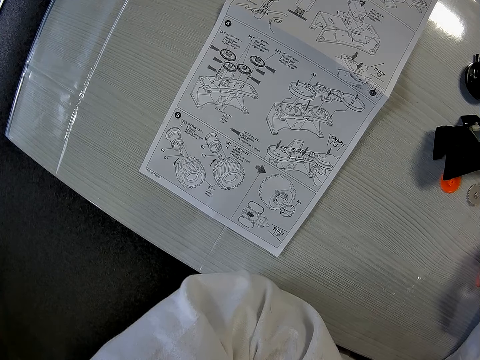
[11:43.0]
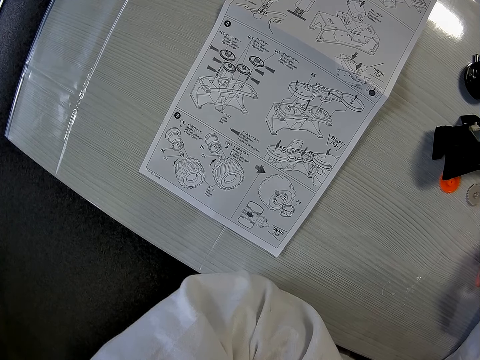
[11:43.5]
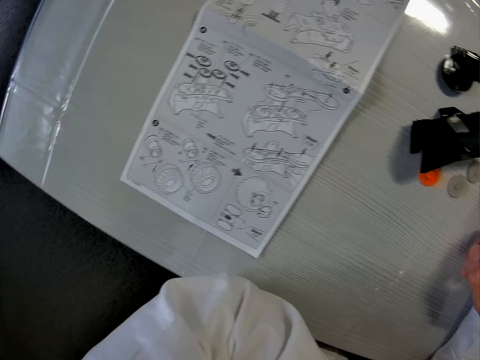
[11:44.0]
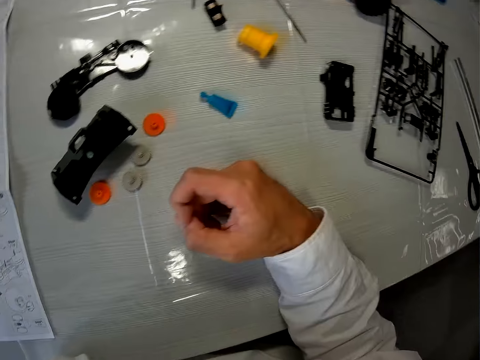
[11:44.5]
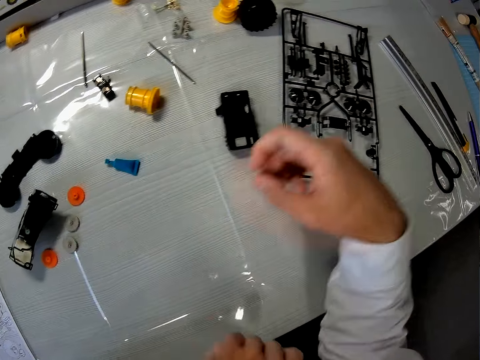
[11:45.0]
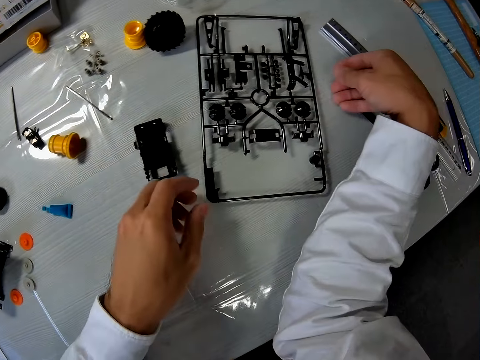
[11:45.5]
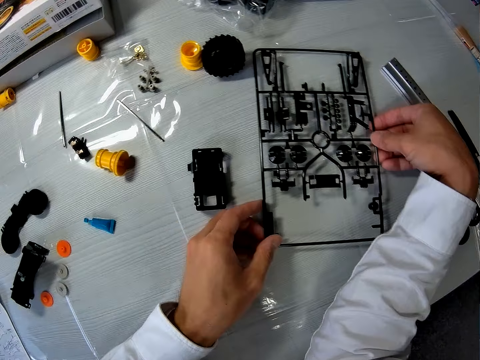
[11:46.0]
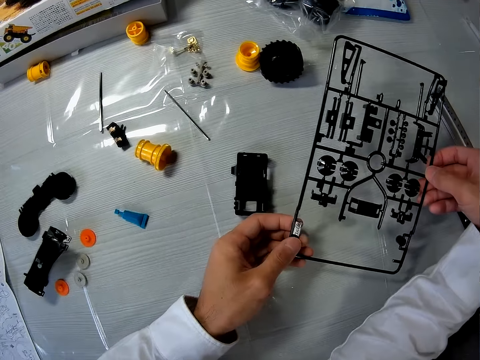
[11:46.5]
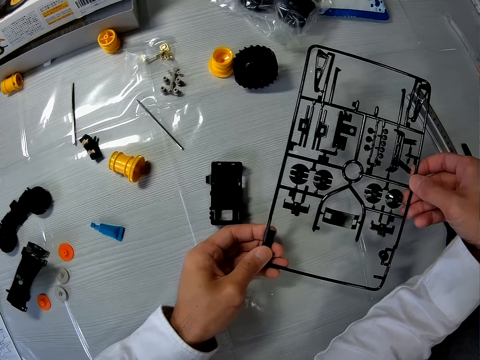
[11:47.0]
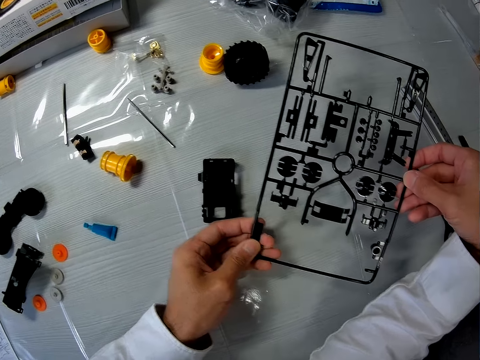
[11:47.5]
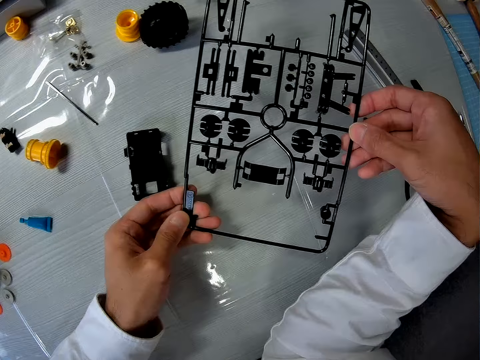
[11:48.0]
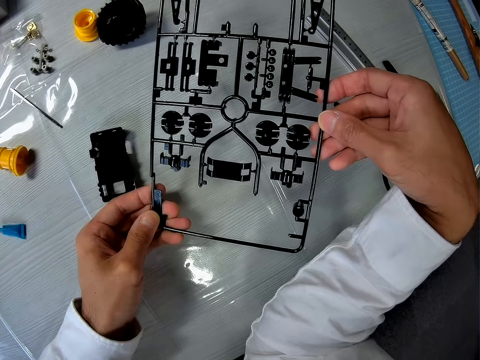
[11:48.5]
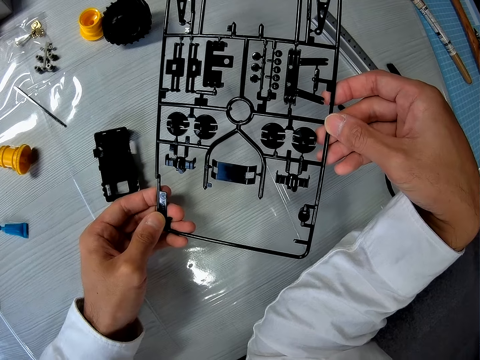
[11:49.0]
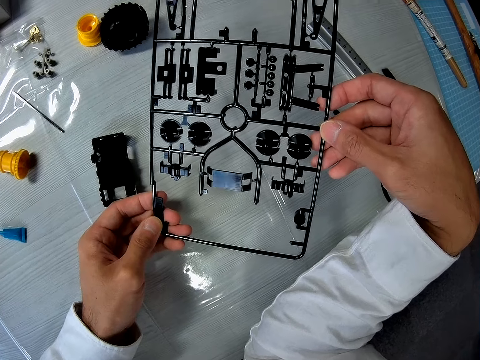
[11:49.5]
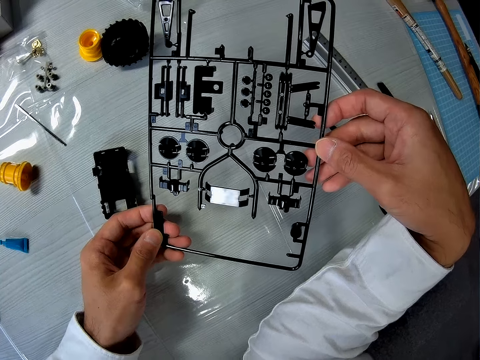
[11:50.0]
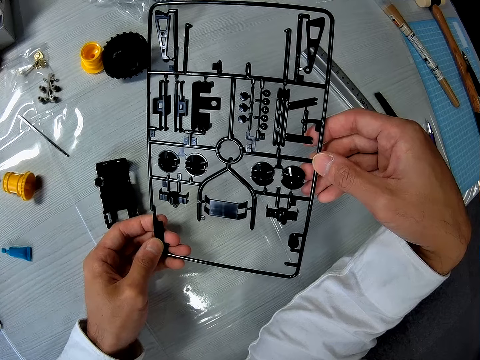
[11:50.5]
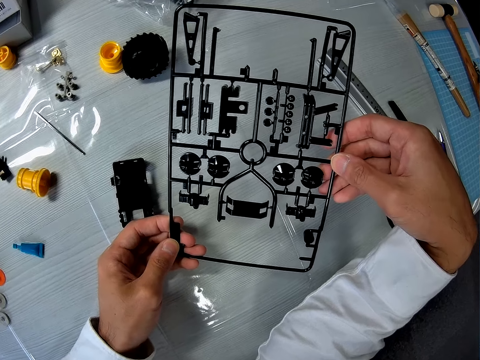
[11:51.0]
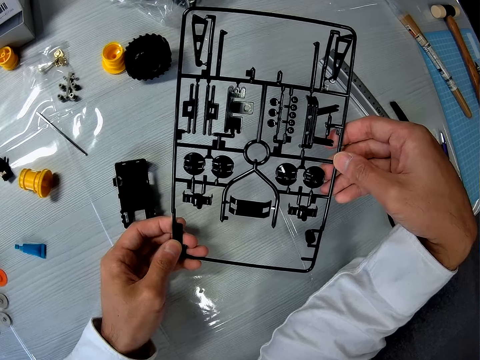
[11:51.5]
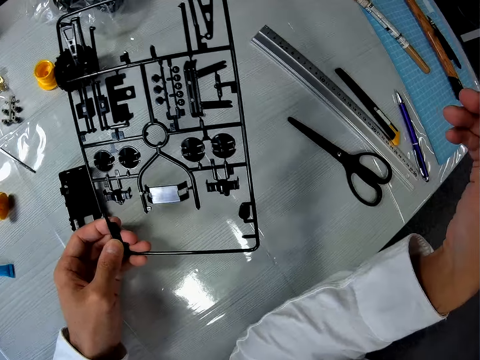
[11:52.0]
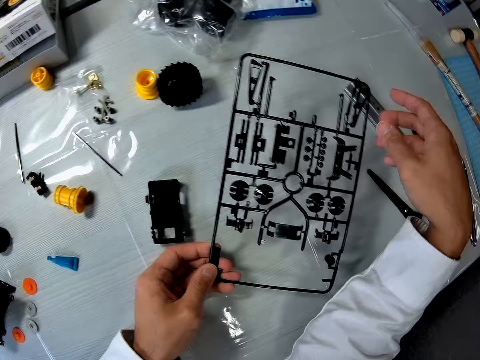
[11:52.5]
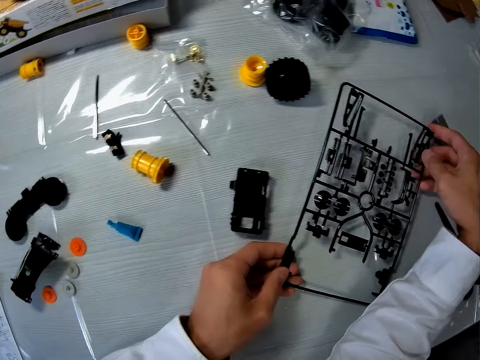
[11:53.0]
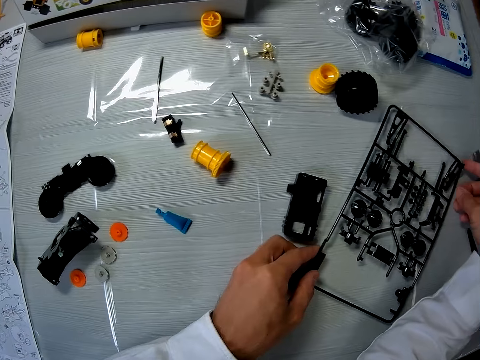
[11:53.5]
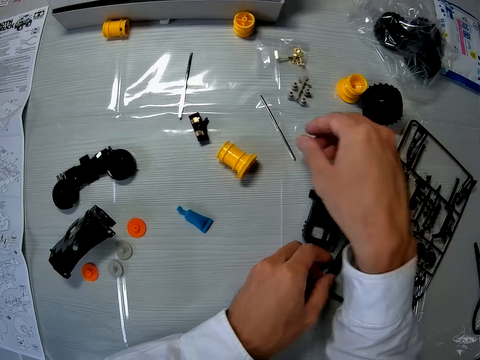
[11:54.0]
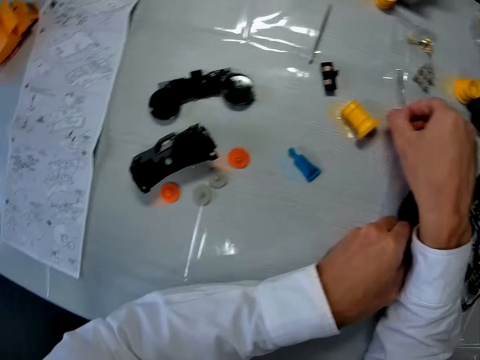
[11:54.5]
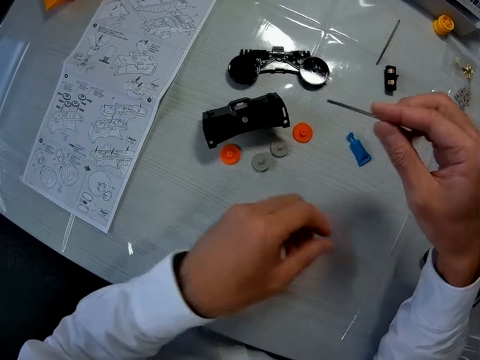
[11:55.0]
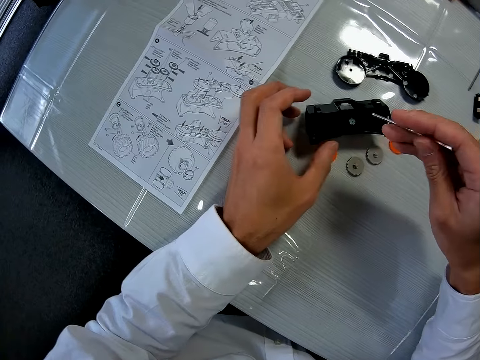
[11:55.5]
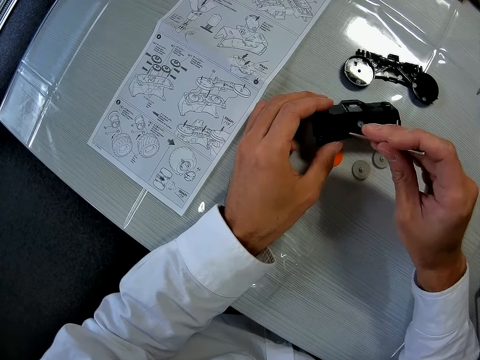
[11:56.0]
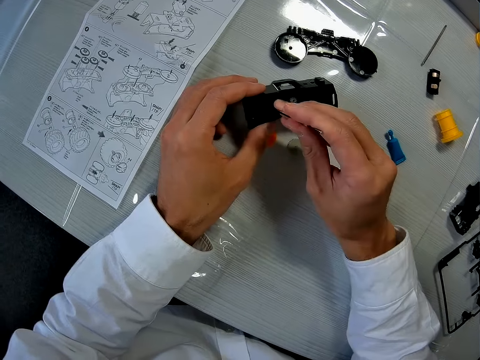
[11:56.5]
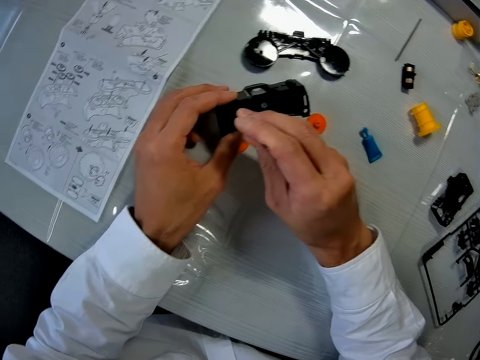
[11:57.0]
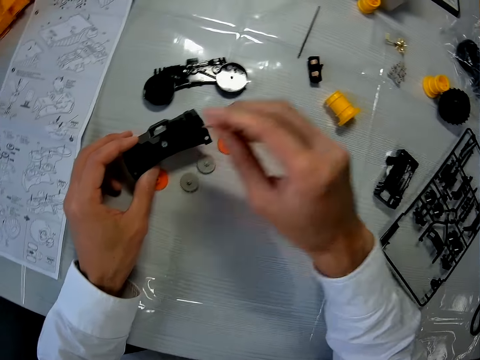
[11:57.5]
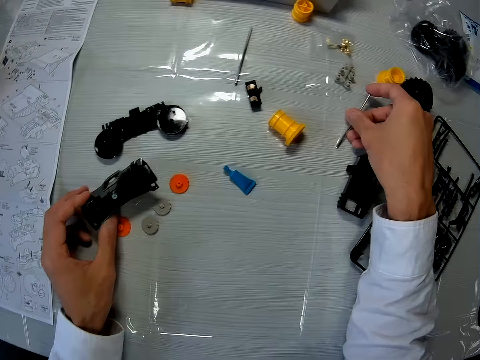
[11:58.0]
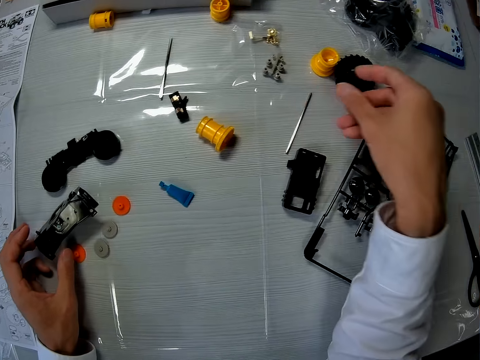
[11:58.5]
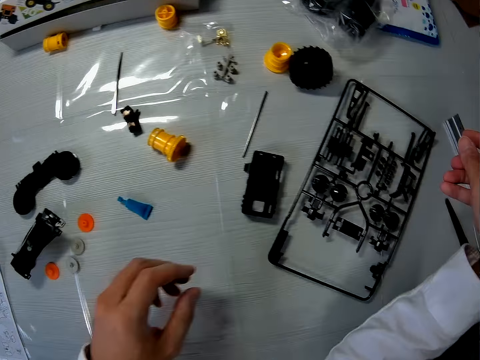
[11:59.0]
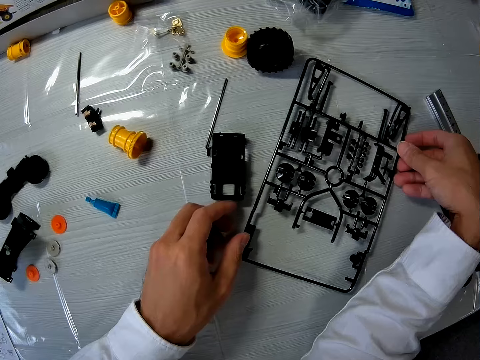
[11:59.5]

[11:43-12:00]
The camera wearer looks at the plastic toys on the table. He picks the sheet or plastic model from the table with both hands. He looks at the plastic model. He puts the plastic model on the table. He picks up a steel stick on the table with his right hand. He picks another plastic model from the table. He fixes the two plastic models together. He touches the part of the toy car with the steel stick. He puts one of the plastic models on the table. He drops the steel stick on the table. He picks another plastic model from the table.

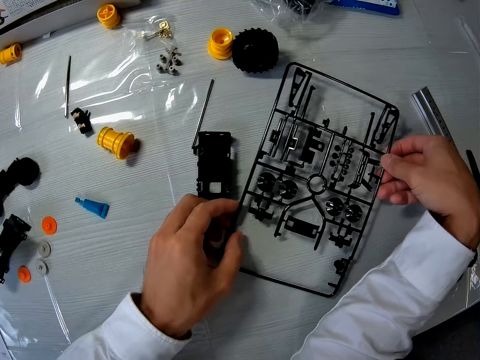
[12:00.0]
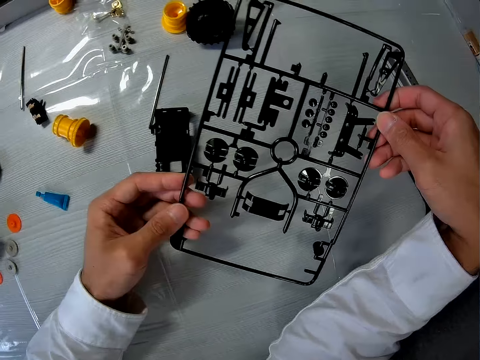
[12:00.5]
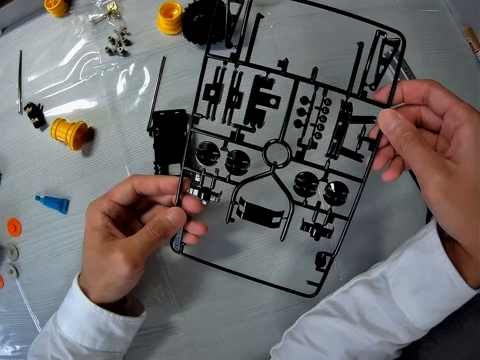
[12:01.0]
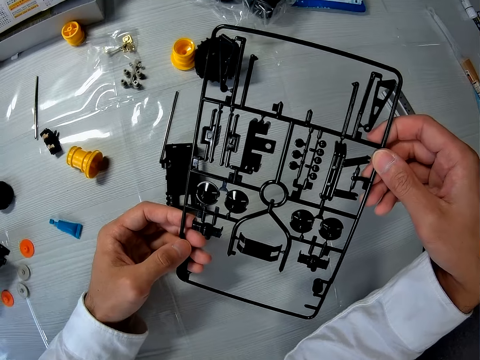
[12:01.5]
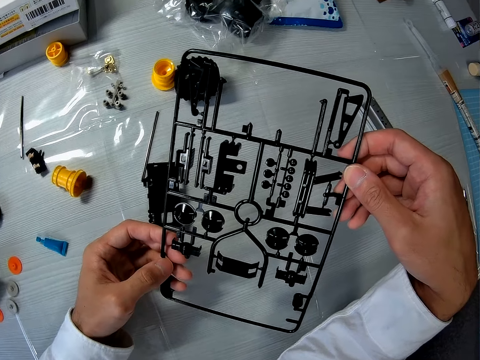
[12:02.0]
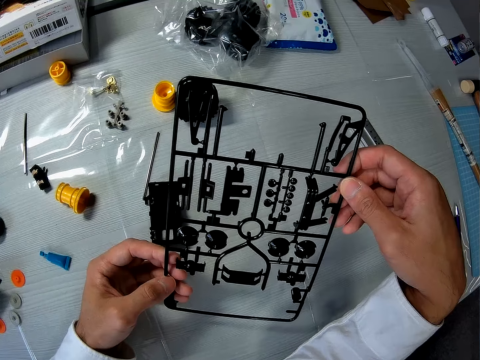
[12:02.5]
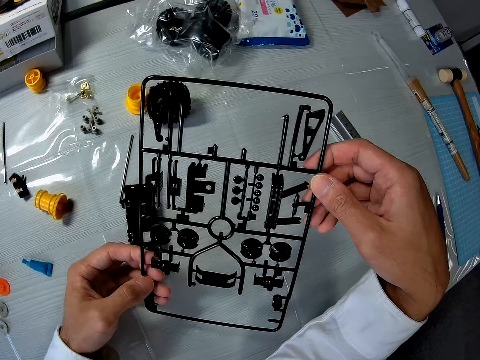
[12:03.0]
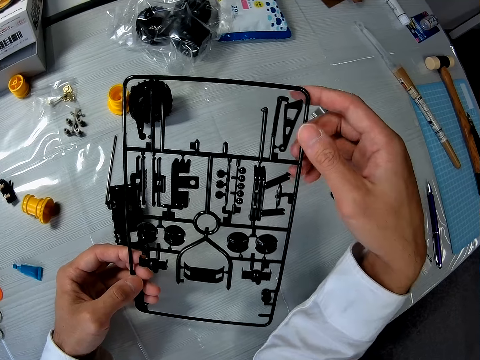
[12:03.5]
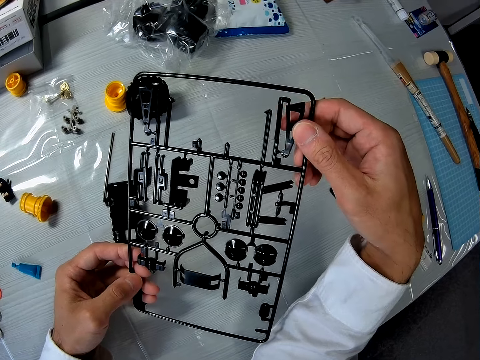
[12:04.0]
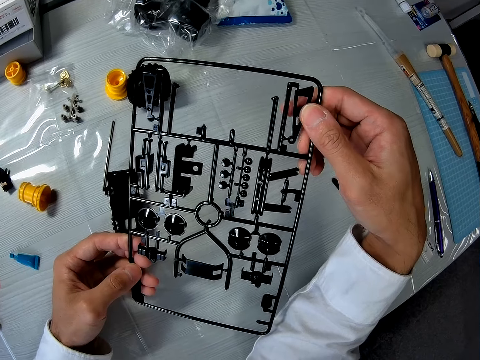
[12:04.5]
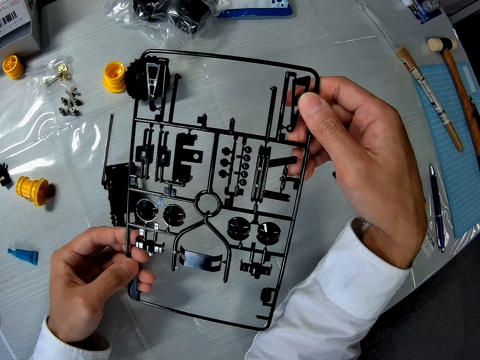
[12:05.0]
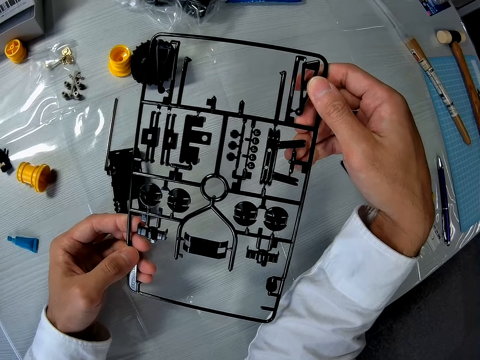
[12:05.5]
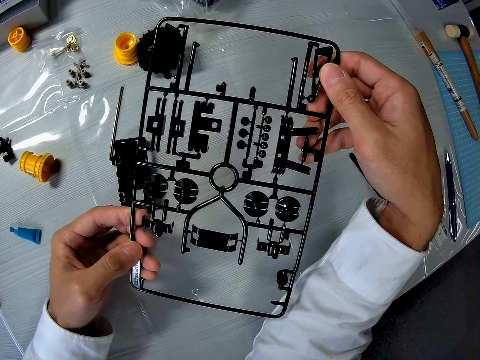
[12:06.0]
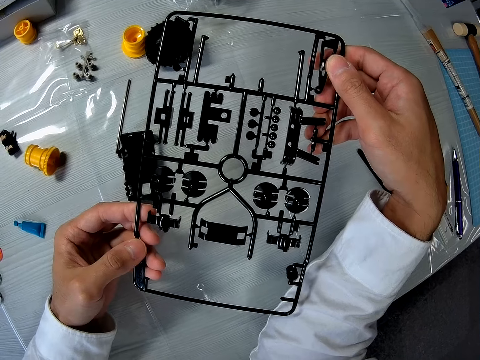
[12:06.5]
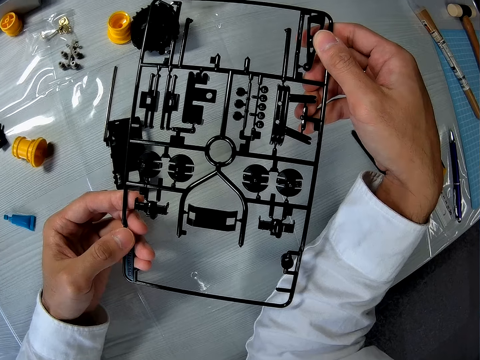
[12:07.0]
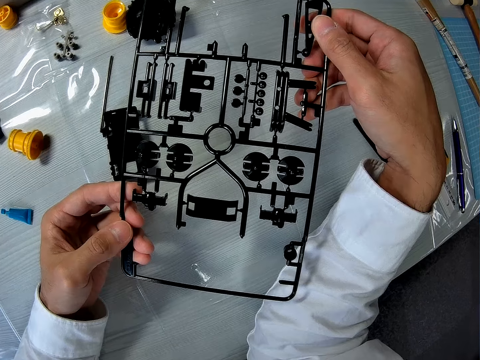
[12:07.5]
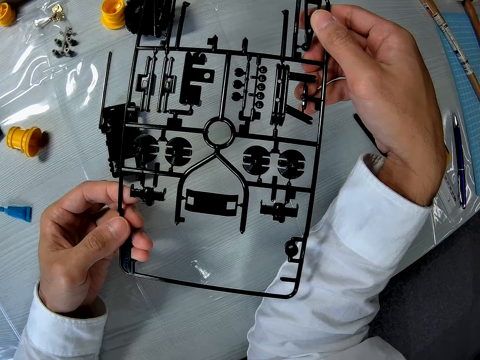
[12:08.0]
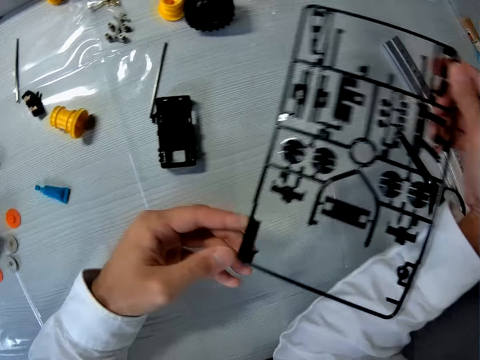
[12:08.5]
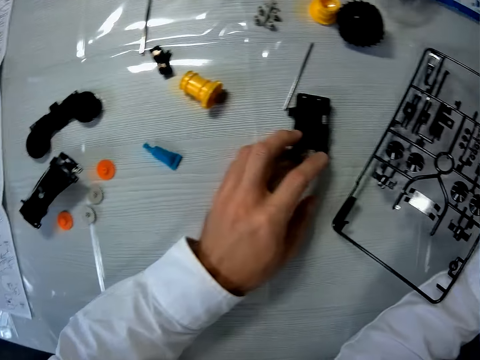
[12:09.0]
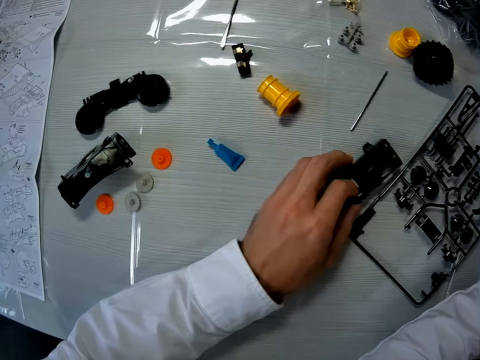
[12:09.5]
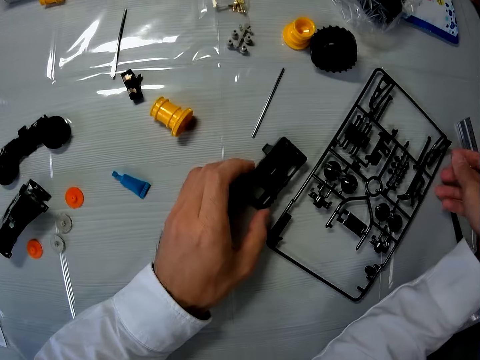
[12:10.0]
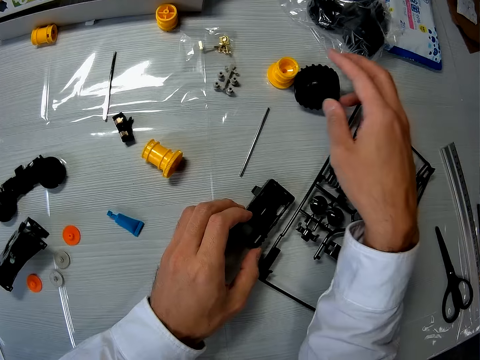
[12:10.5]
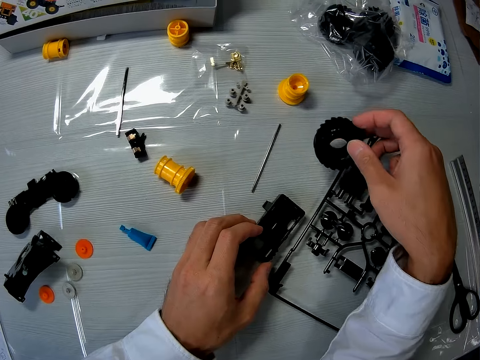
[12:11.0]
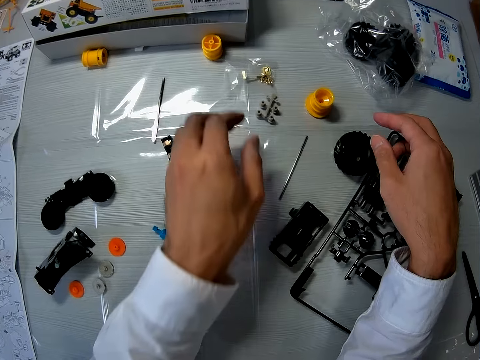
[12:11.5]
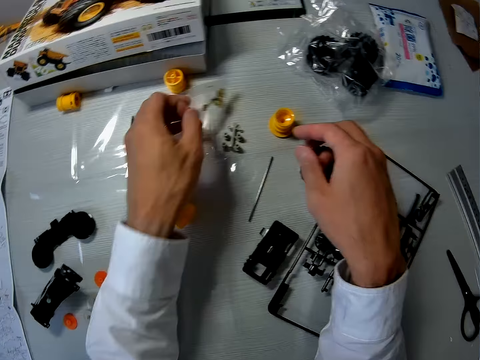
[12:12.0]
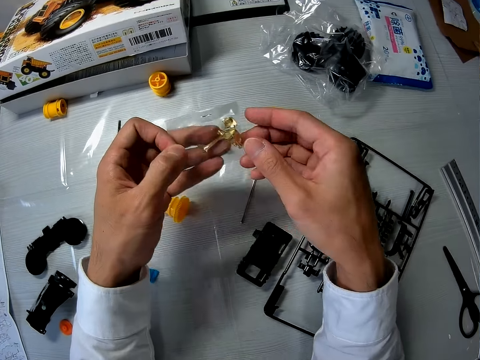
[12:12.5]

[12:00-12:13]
The camera wearer looks at the plastic model. He puts the plastic model on the table. He moves the part of the toy car on the table with his left hand. He moves the toy car's tire on the table with his right hand. He picks another plastic model from the table. He picks a plastic model from the table. He puts the plastic model on the table. He picks up a packaging nylon on the table.
